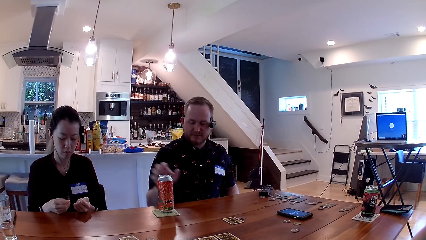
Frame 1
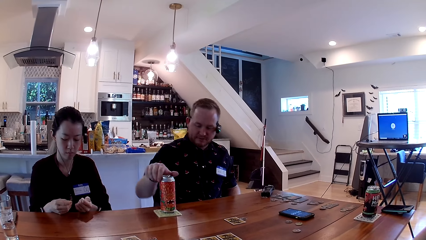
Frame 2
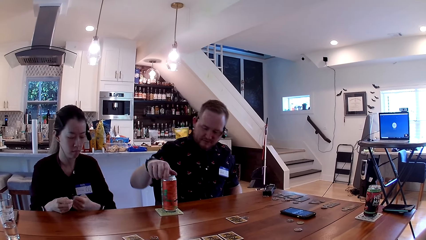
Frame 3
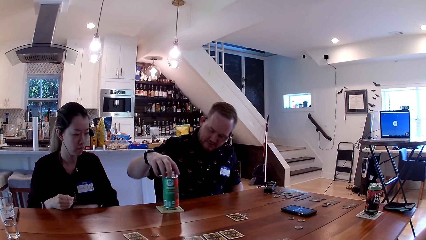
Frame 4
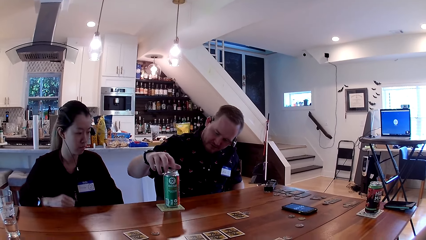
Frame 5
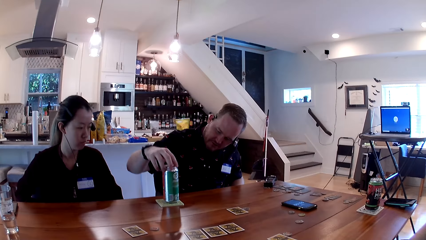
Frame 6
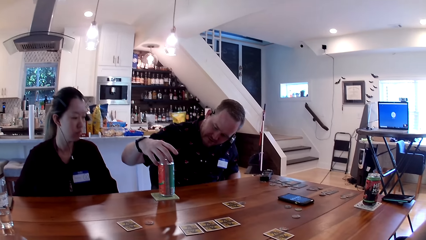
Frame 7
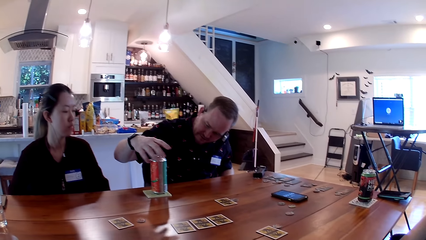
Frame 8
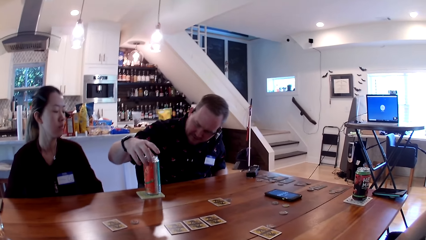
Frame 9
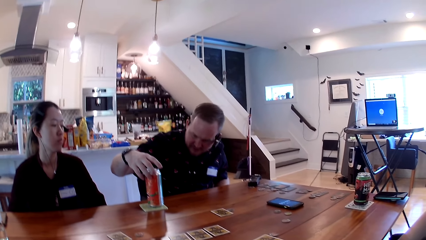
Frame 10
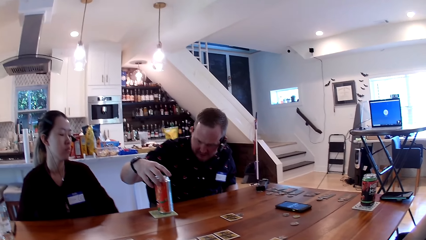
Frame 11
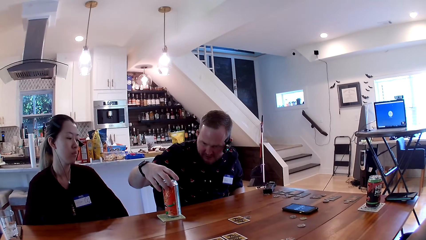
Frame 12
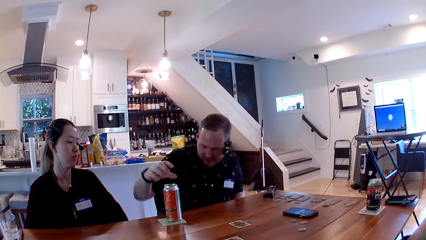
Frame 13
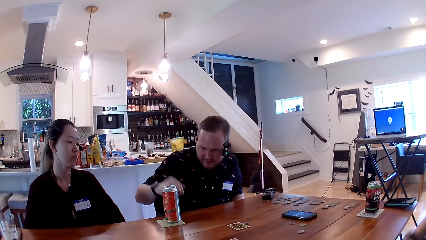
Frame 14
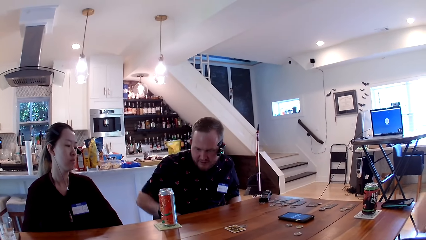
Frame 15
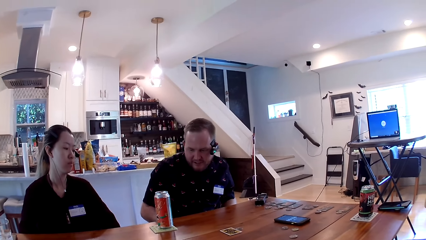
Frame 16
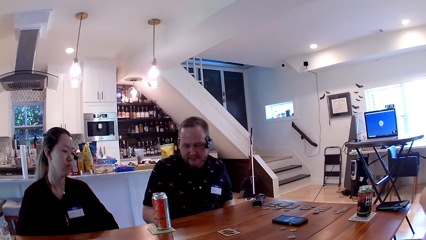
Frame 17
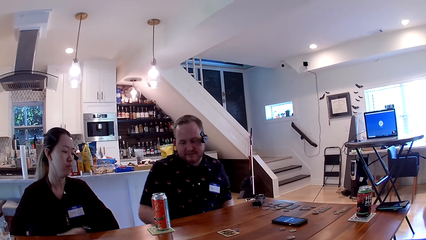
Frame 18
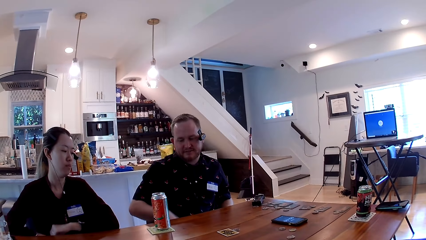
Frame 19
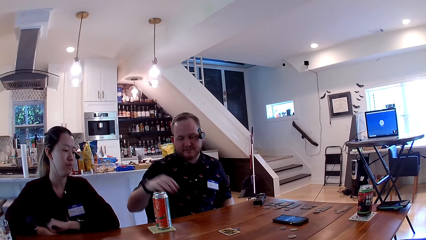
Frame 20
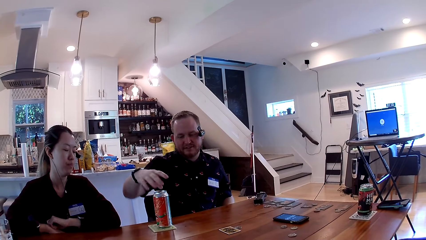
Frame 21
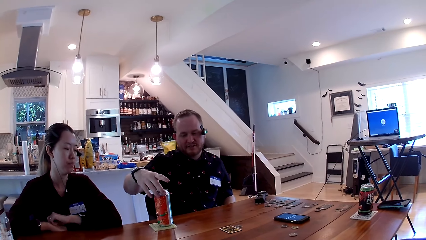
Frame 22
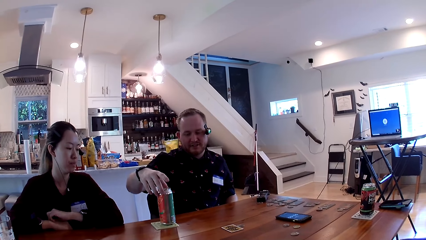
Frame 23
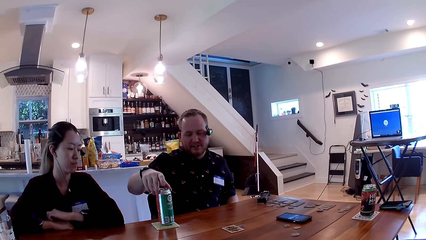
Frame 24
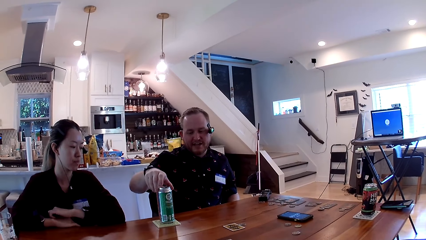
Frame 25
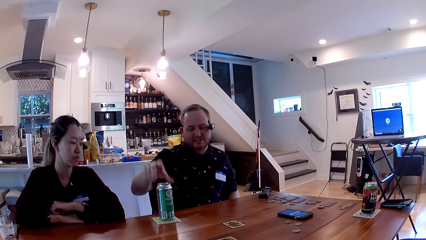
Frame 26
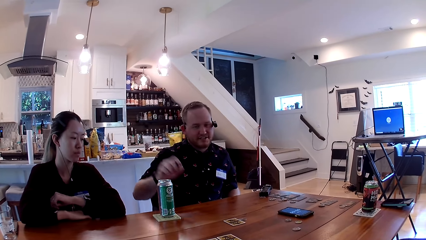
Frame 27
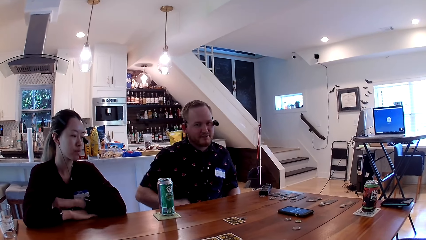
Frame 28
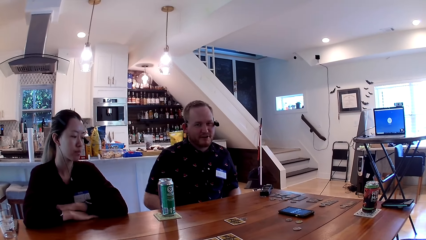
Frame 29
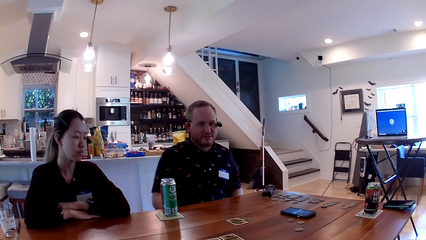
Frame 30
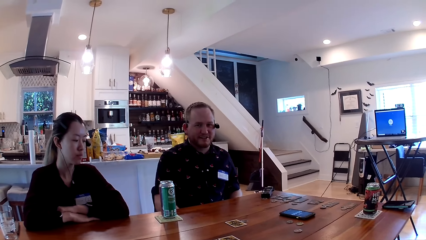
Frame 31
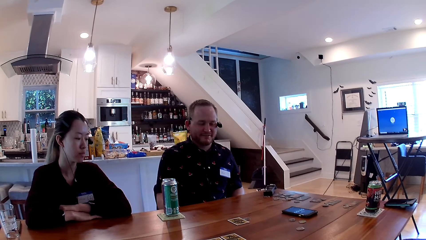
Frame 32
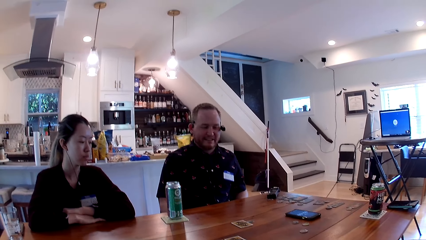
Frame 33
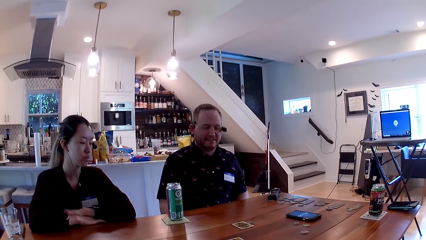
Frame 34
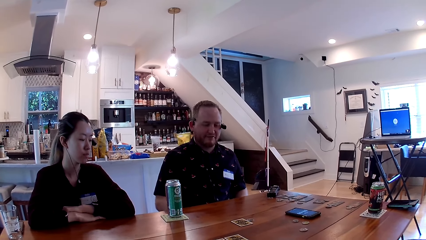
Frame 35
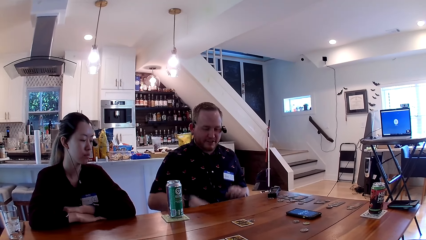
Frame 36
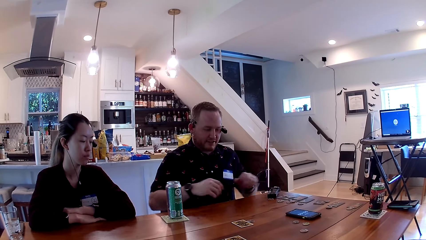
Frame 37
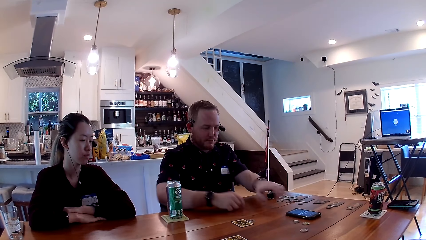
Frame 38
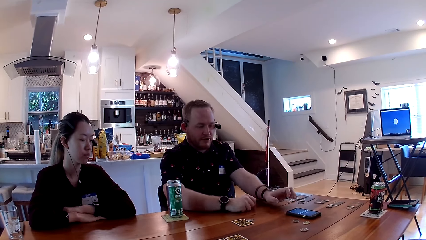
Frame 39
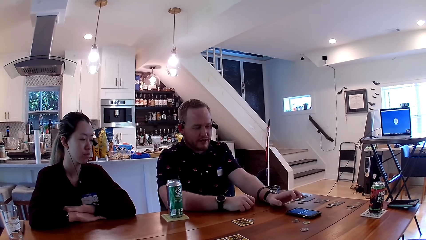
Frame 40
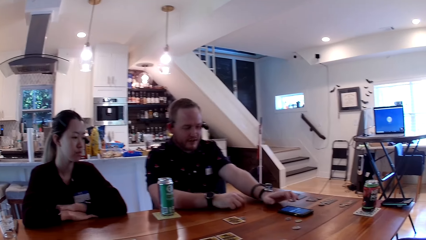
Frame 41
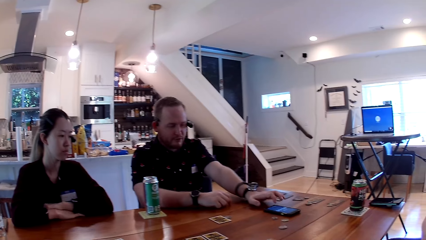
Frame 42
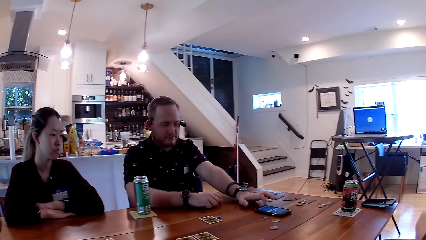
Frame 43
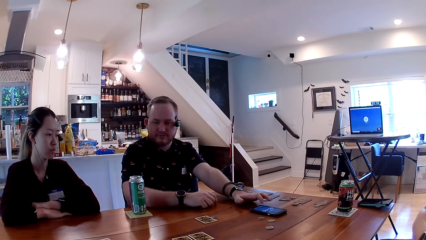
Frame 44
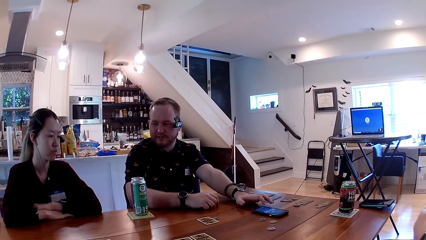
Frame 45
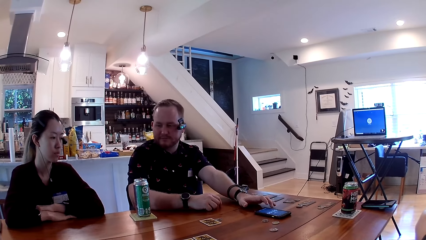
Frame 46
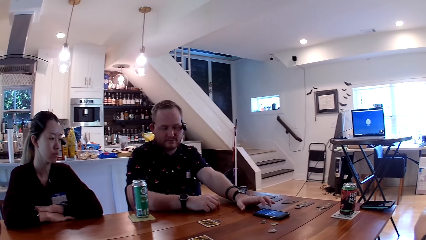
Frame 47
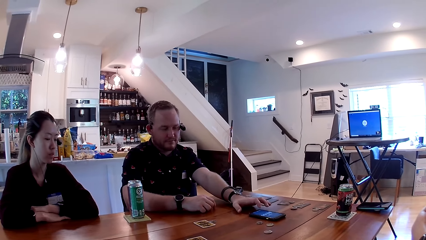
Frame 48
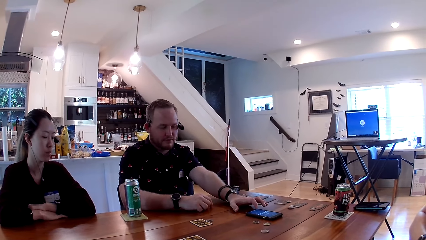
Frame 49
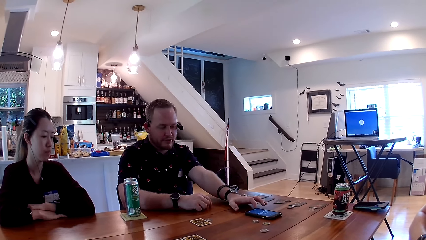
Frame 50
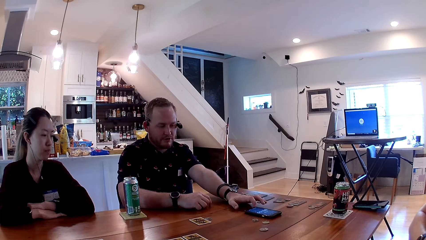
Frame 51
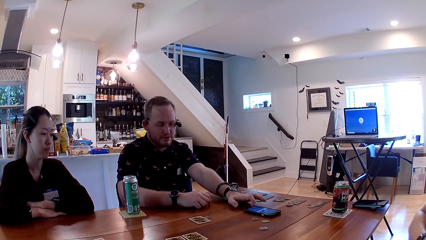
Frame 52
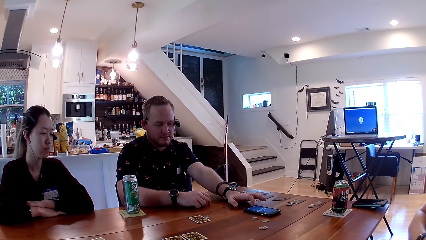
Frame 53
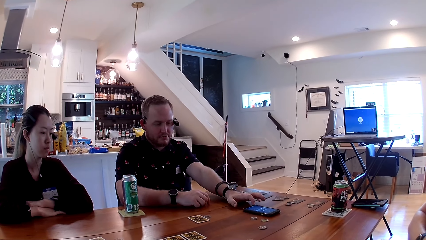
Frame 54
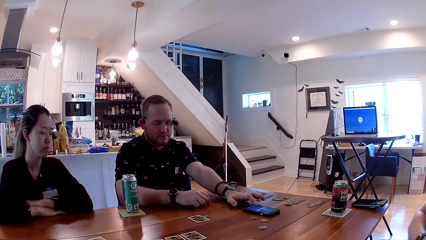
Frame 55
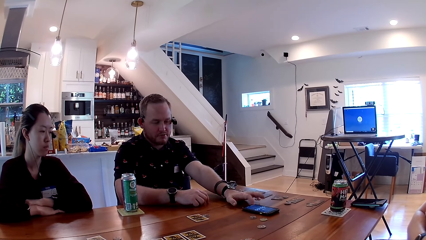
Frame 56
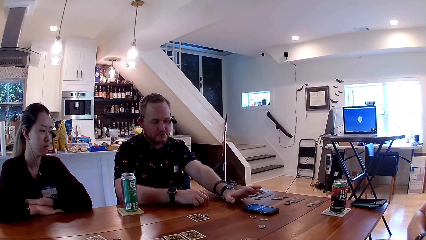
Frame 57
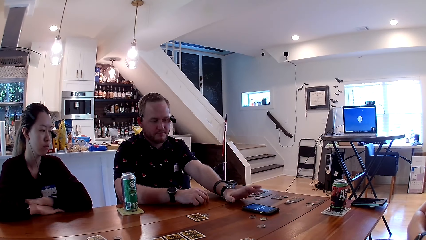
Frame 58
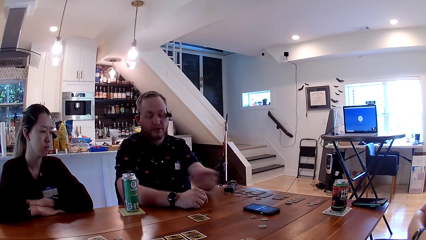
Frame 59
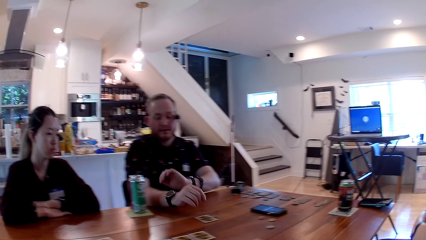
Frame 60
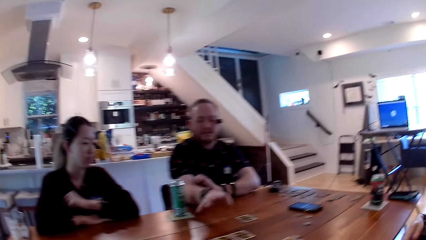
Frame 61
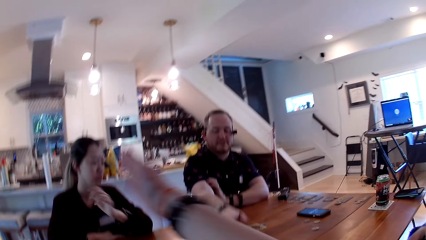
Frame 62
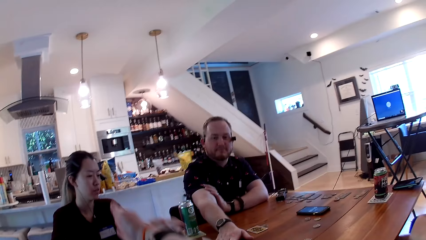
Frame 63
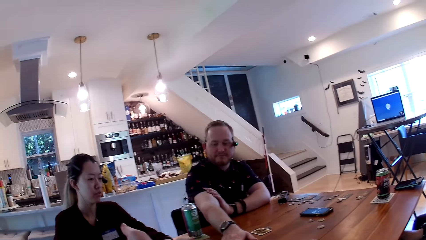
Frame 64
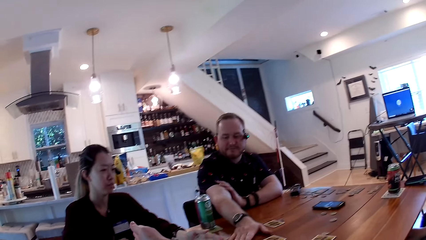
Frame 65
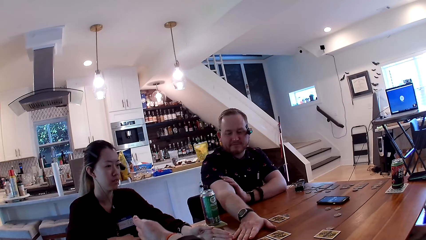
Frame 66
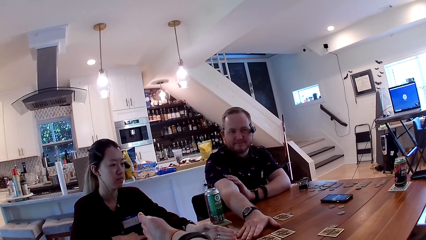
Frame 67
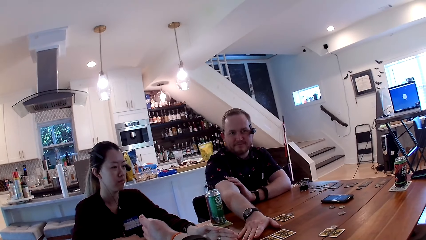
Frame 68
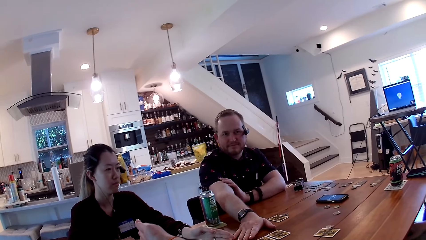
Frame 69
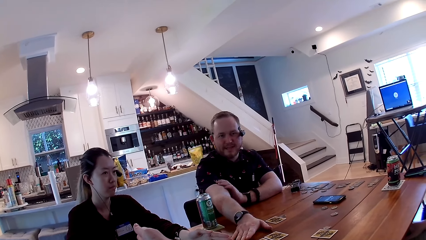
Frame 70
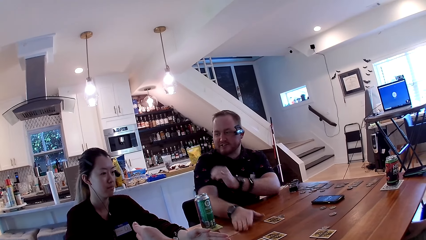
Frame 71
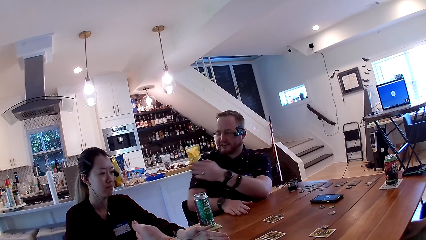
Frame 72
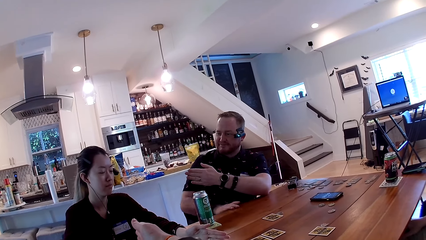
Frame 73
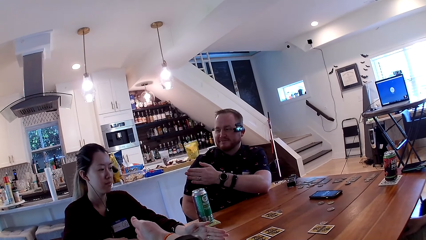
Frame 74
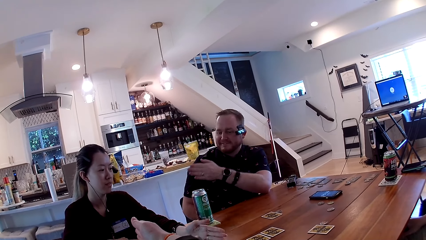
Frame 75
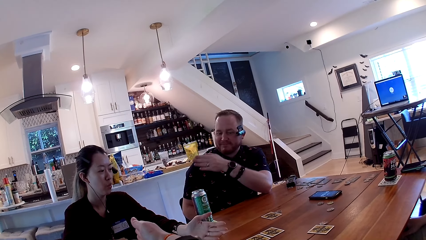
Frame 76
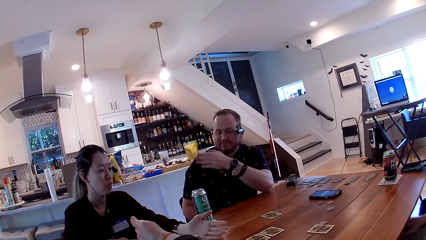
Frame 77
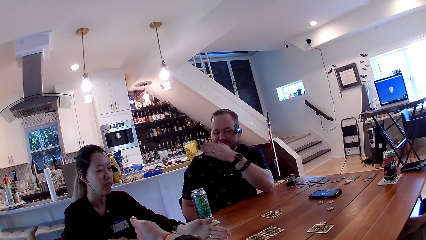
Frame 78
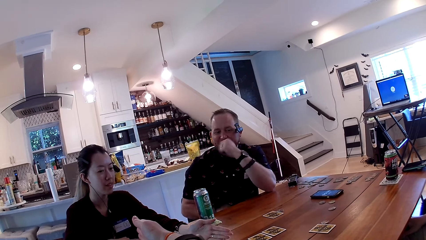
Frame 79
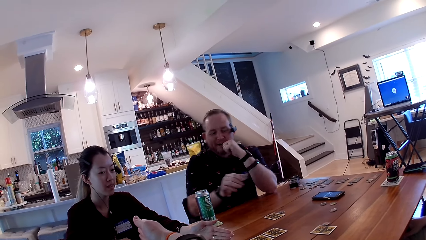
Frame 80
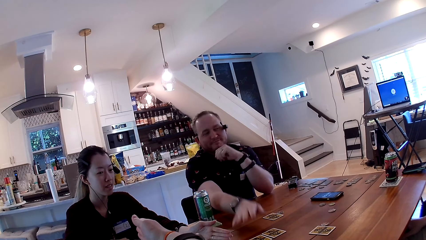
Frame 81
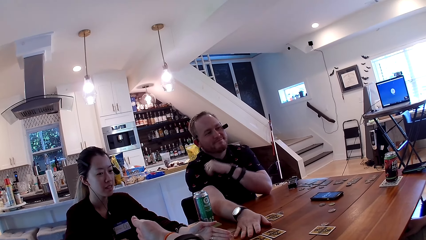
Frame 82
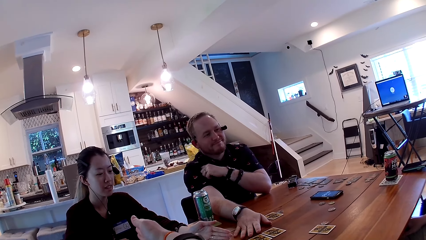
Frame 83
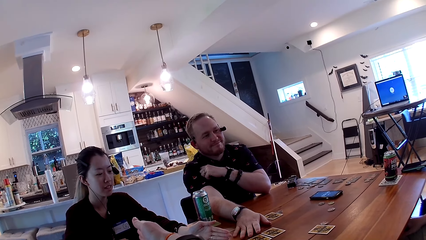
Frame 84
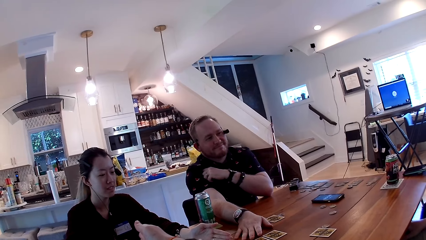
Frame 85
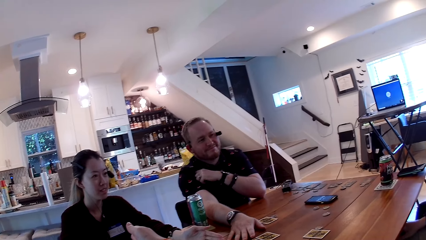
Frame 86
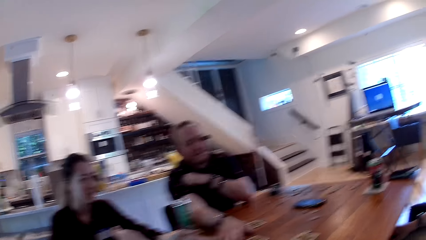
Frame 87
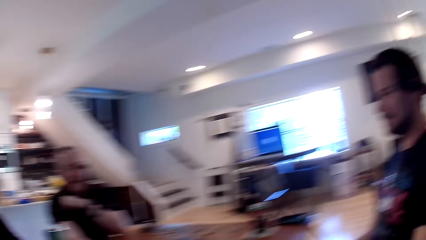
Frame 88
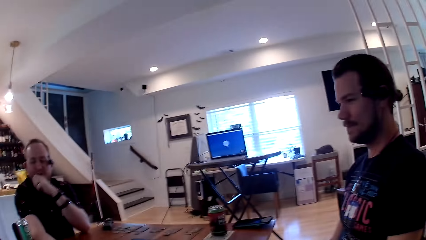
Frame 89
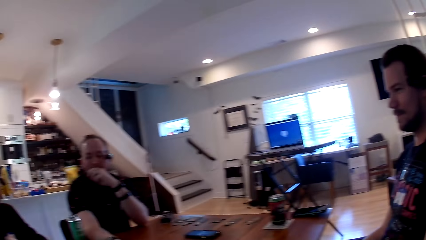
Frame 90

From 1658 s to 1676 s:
The man touches the soda can with his right hand and turns the soda can around. The man talks to the camera wearer. The man touches the soda can with his right hand and turns the soda can around. The man talks to the camera wearer. The man puts hands on the table, uses the phone, and touches the phone with his left hand. The camera wearer points at a woman. The man talks to the woman. The woman talks to the man. The man puts his right hand on the table. The camera wearer looks around.
